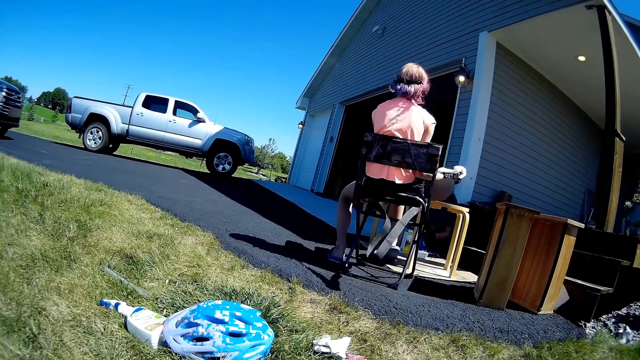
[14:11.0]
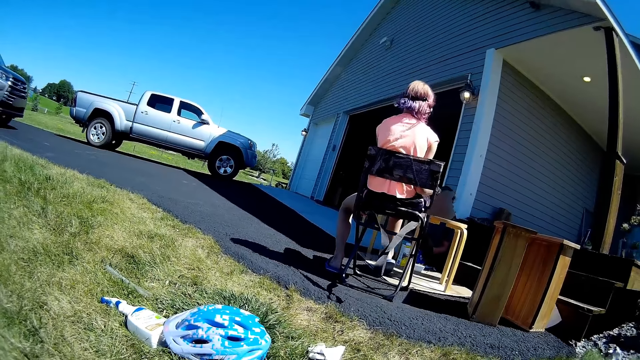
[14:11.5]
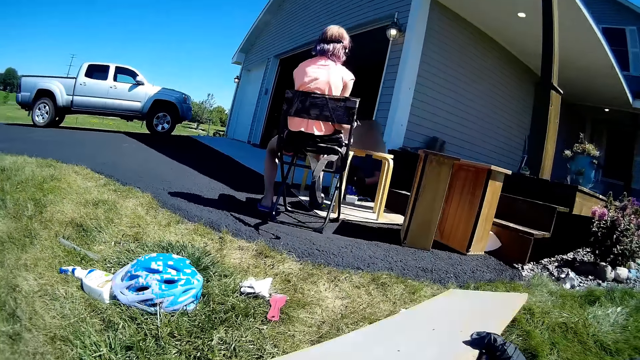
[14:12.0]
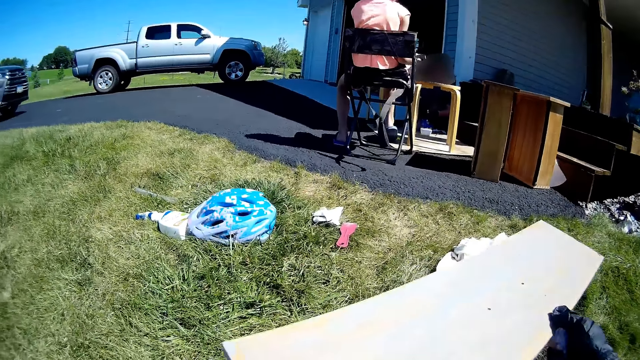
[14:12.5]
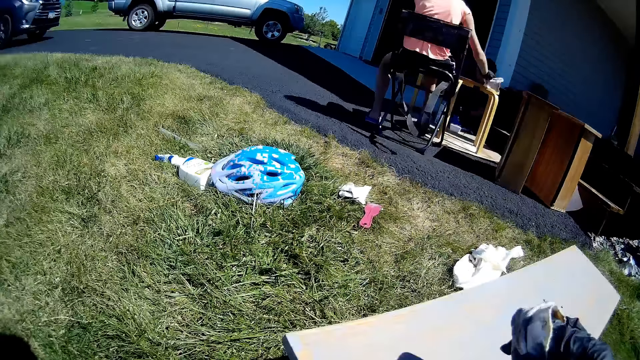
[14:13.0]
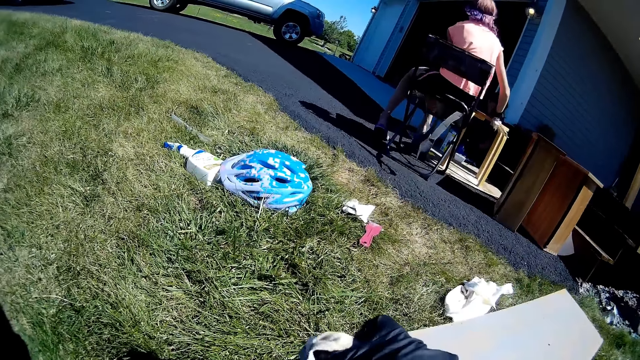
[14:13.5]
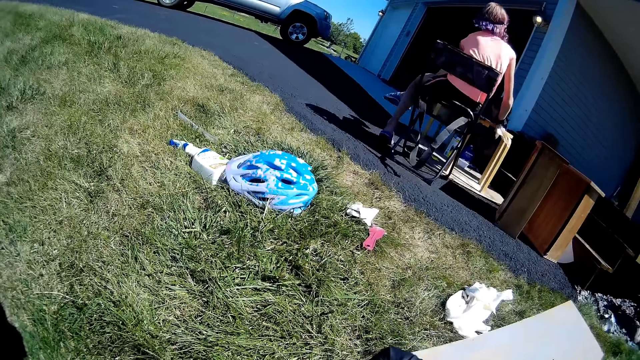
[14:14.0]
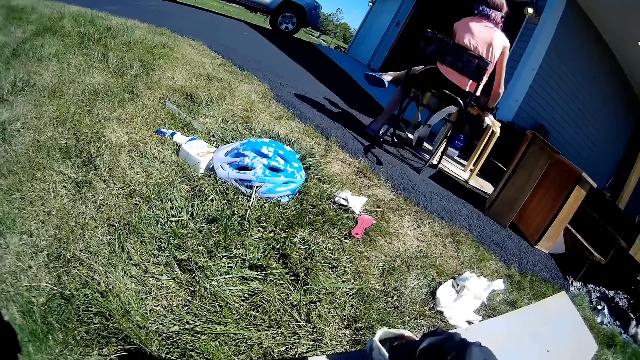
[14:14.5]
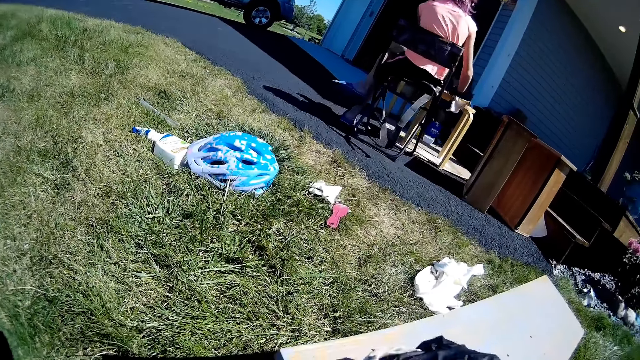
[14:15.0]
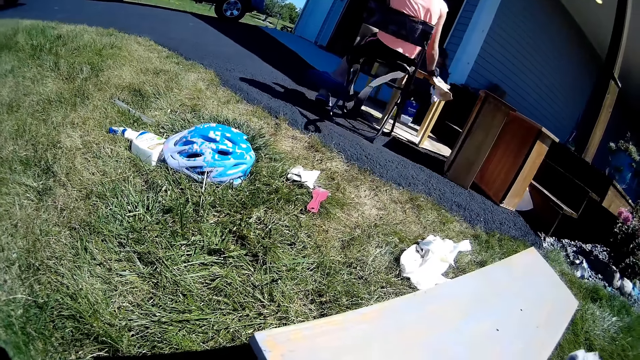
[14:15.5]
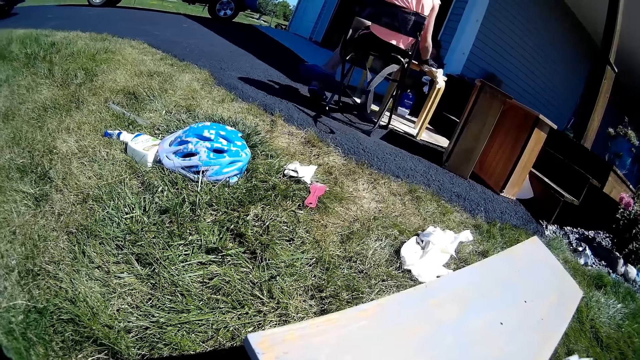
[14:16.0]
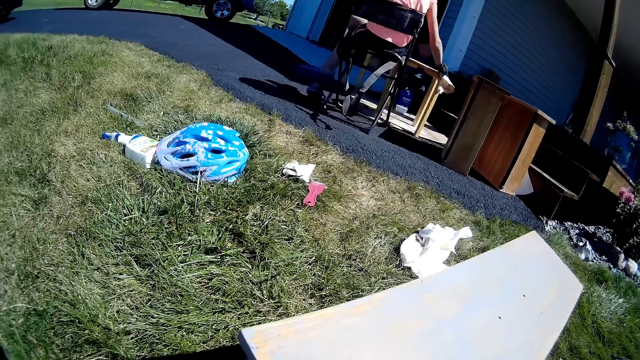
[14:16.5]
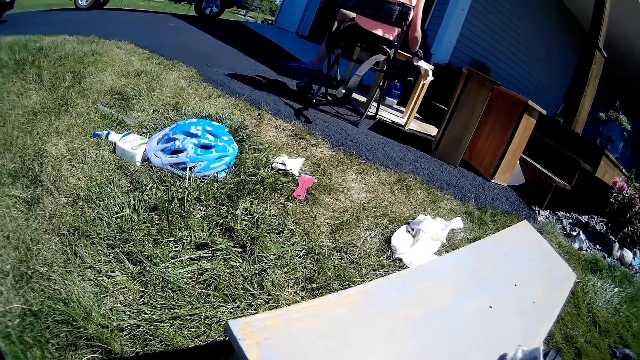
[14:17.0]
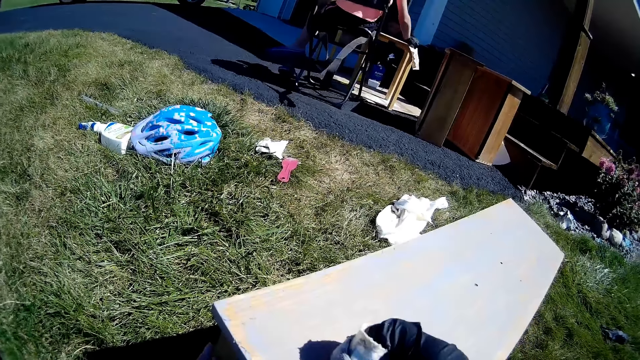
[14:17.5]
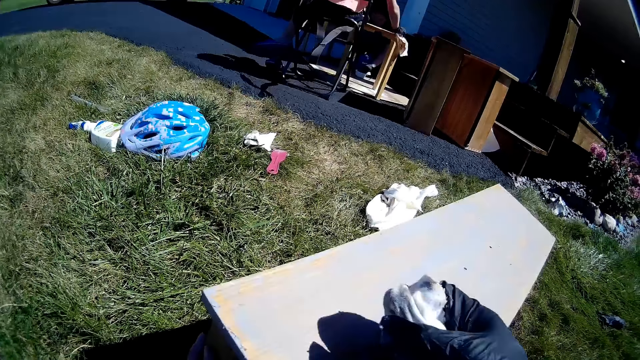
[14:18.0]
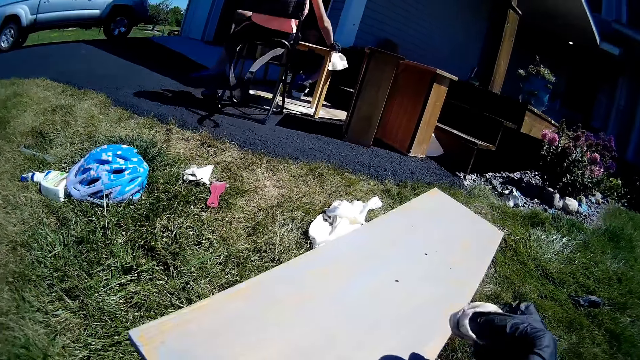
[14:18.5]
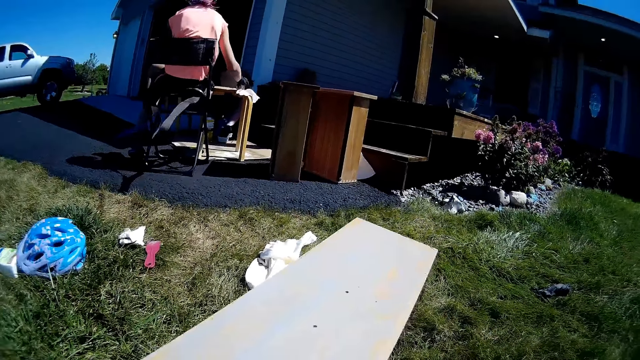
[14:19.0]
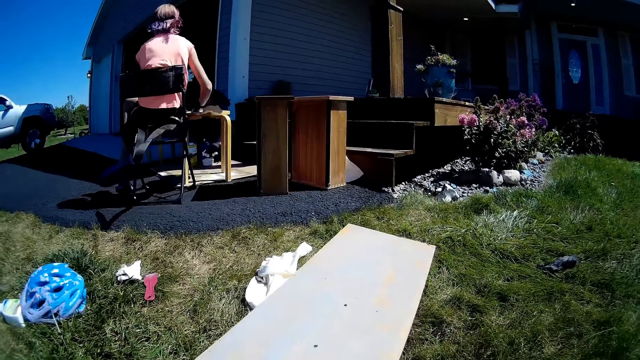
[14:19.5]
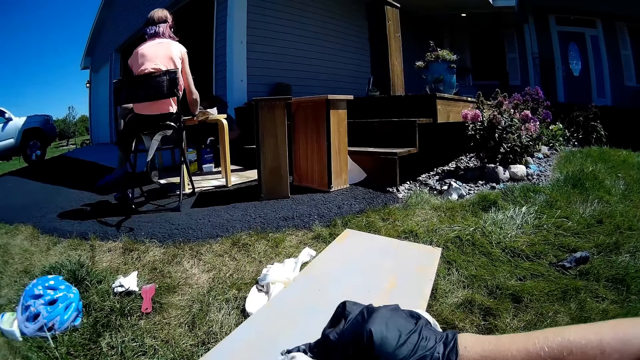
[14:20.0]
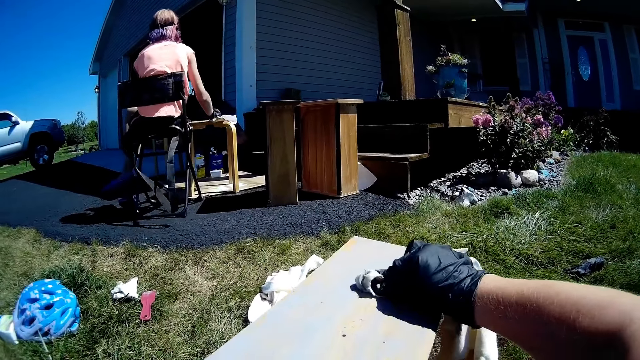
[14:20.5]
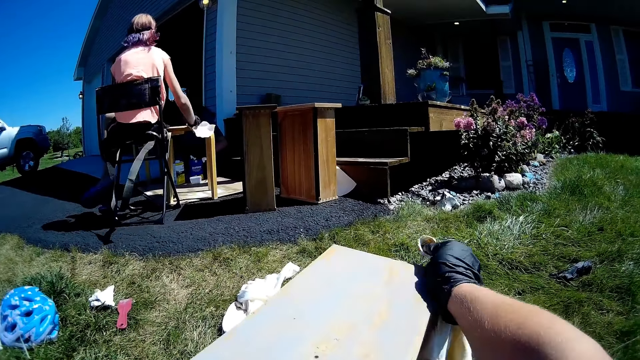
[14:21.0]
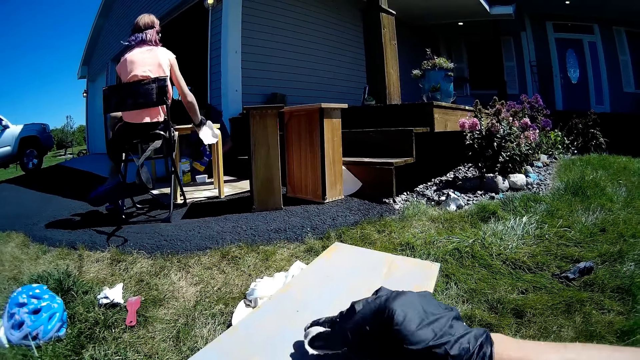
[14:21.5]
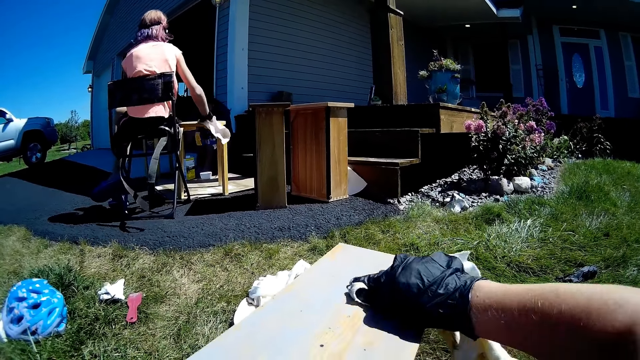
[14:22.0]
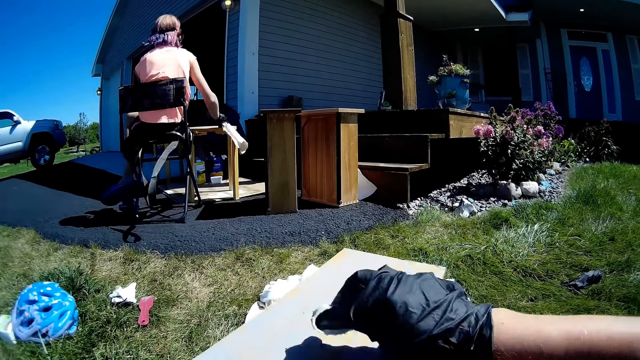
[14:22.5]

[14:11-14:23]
A girl wipes the stool with the fabric. She wipes the stool.

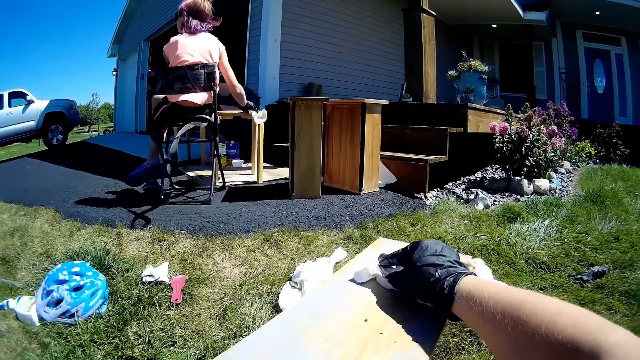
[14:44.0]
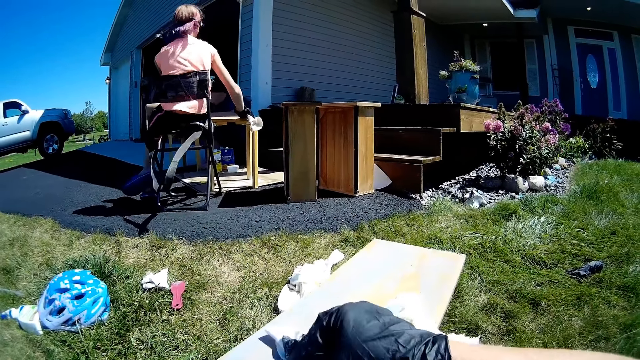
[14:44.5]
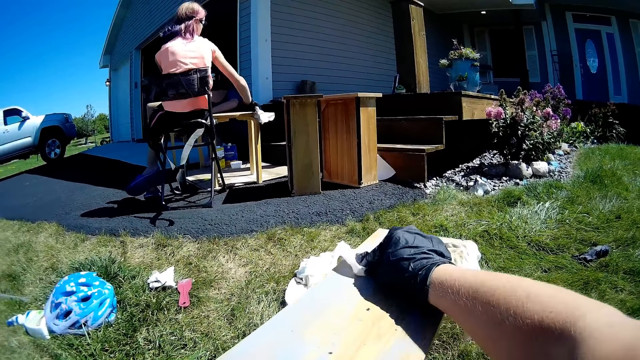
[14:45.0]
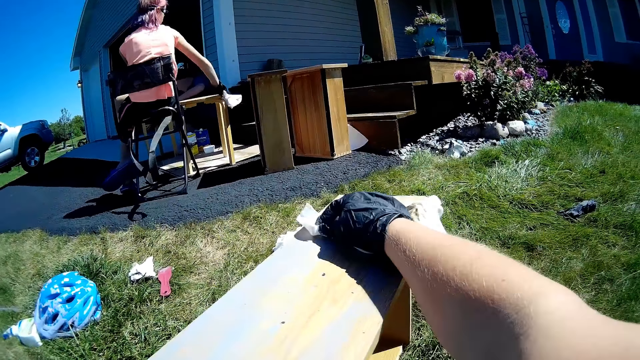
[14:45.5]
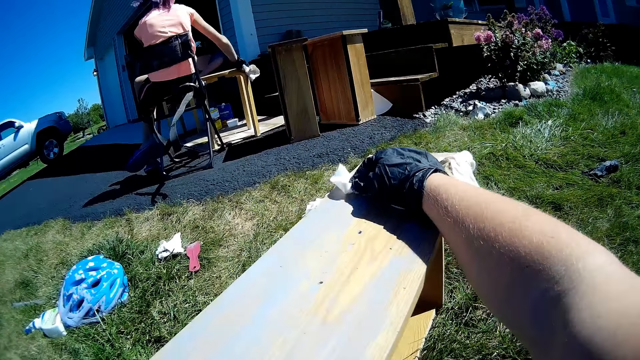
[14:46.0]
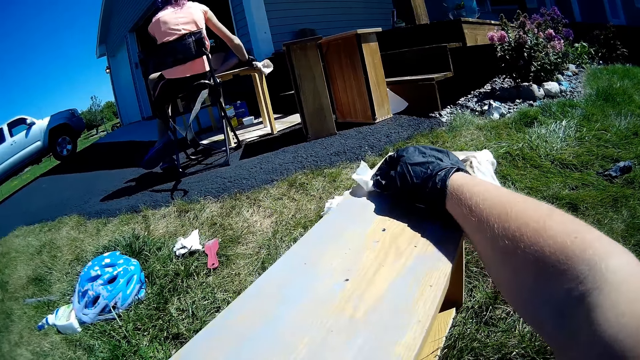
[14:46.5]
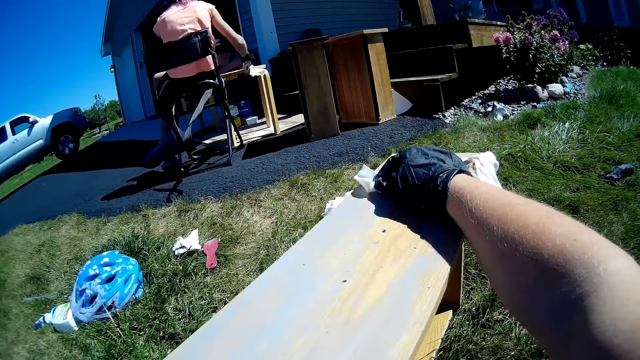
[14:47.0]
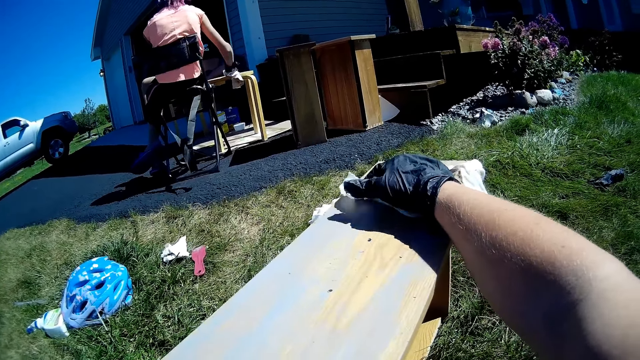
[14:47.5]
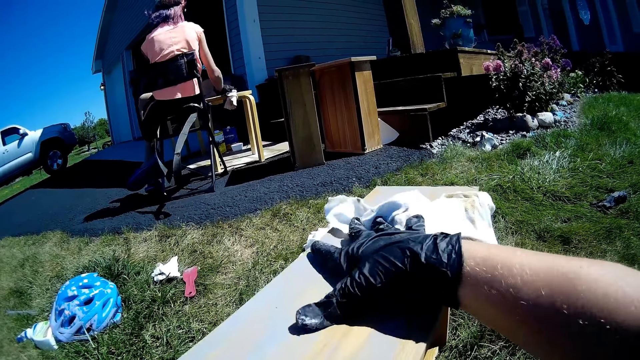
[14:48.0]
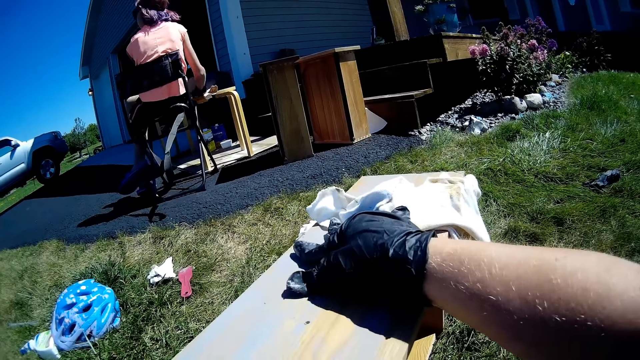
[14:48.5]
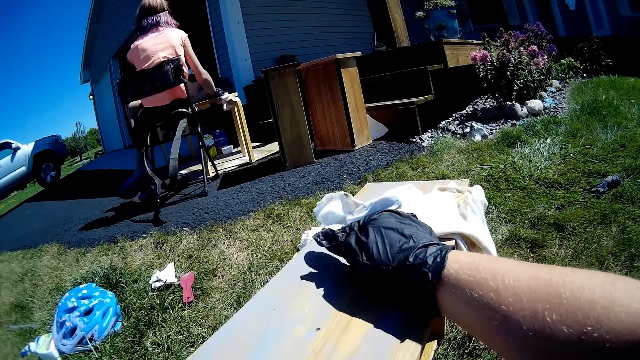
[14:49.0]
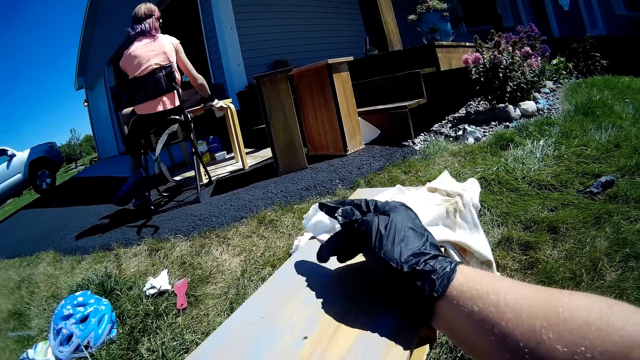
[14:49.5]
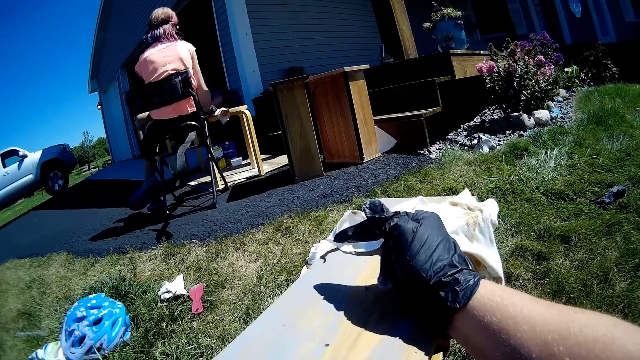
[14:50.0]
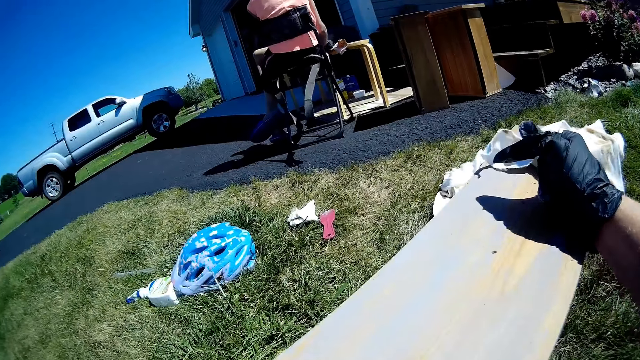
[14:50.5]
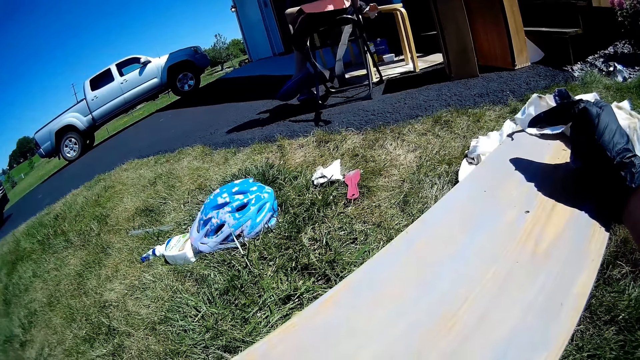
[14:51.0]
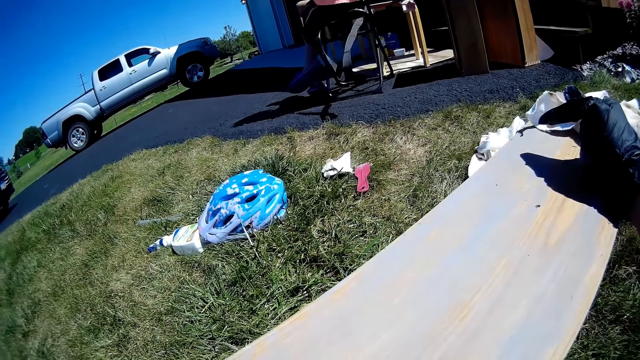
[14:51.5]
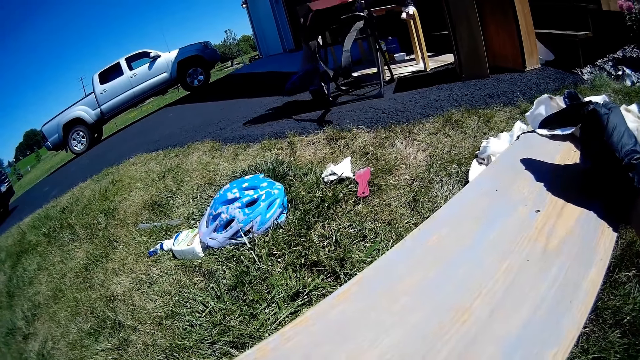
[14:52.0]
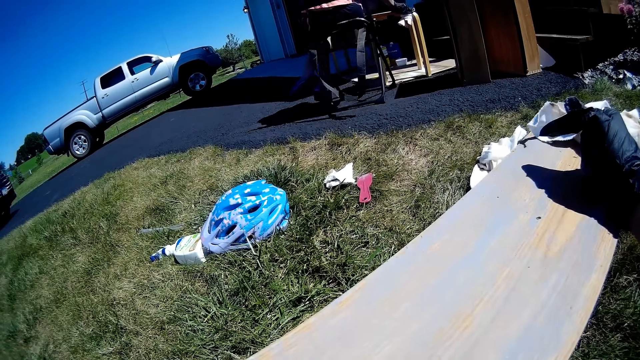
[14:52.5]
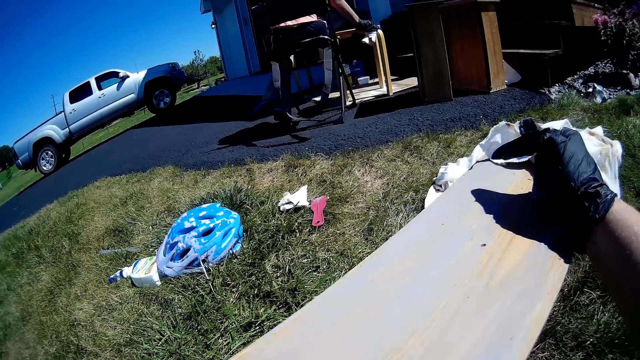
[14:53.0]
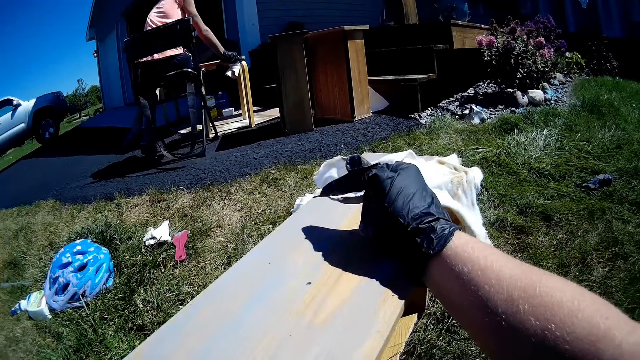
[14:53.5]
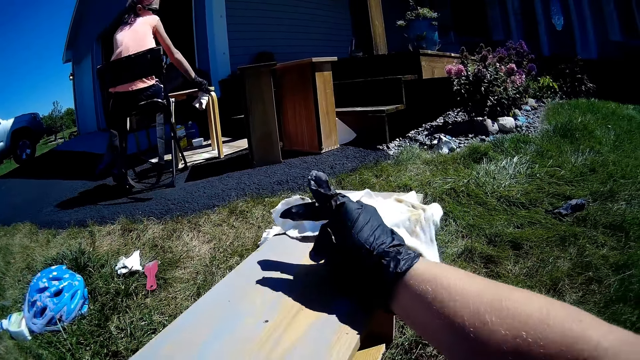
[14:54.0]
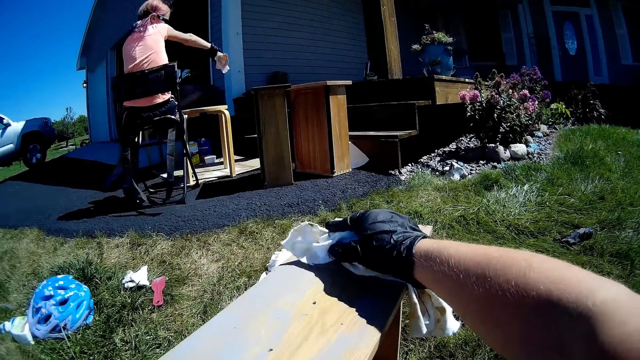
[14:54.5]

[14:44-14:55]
The camera wearer wipes the wooden structure with the piece of cloth. They put the fabric aside. They pick up the fabric.
